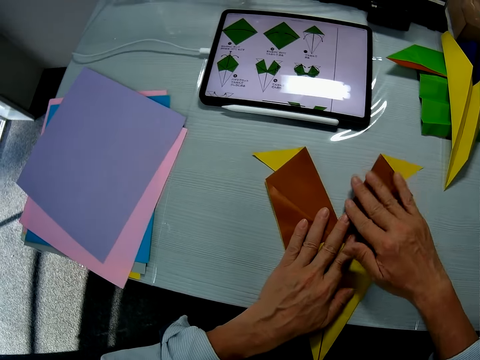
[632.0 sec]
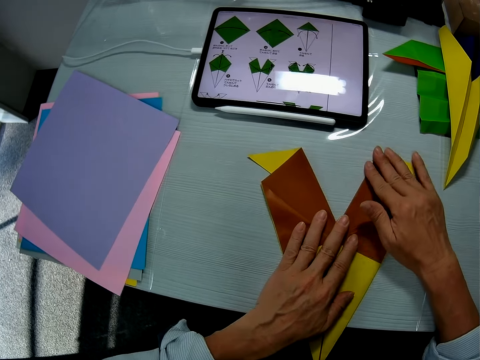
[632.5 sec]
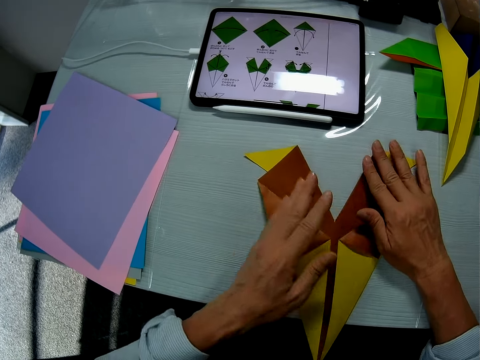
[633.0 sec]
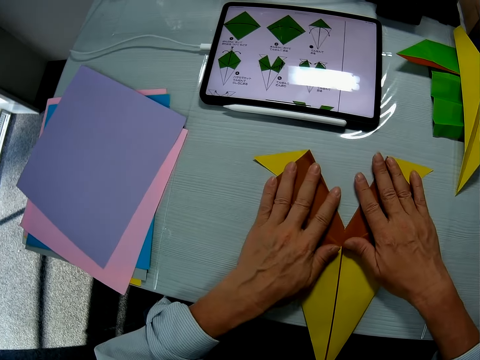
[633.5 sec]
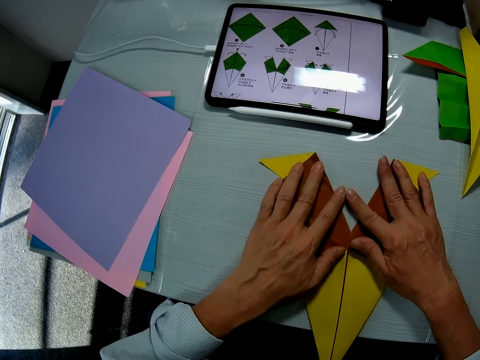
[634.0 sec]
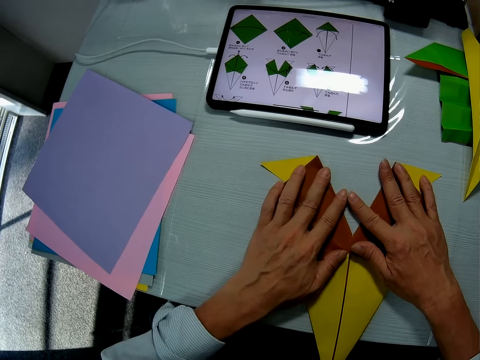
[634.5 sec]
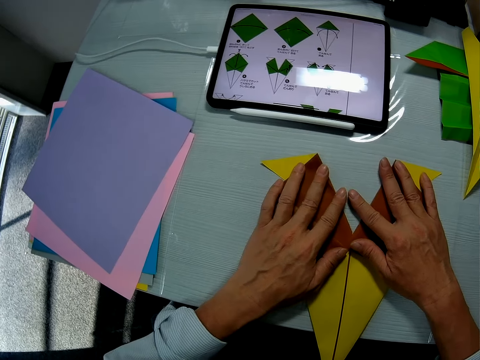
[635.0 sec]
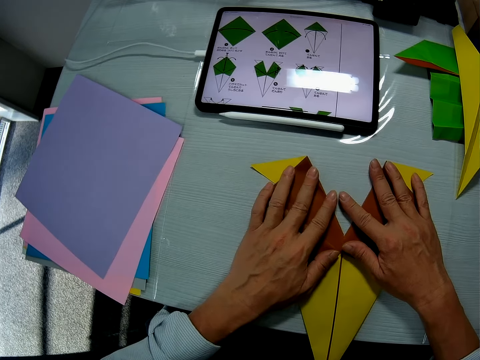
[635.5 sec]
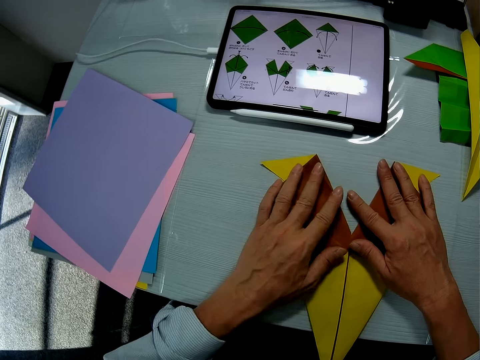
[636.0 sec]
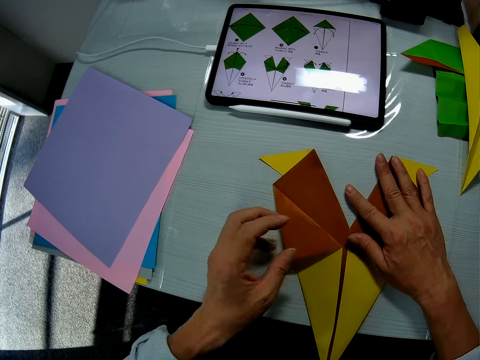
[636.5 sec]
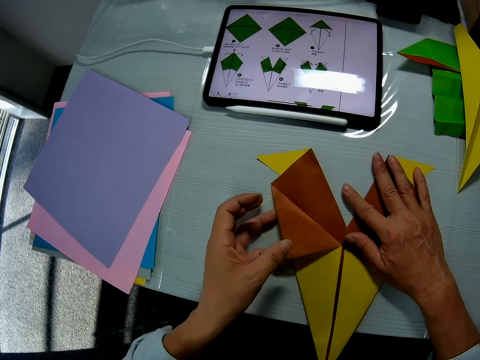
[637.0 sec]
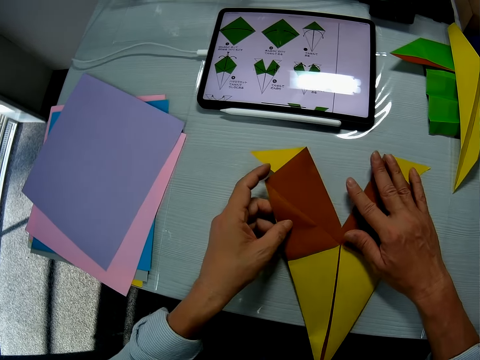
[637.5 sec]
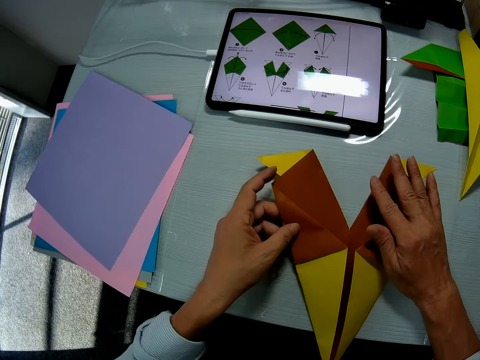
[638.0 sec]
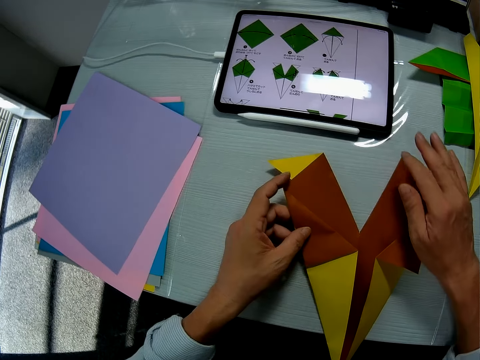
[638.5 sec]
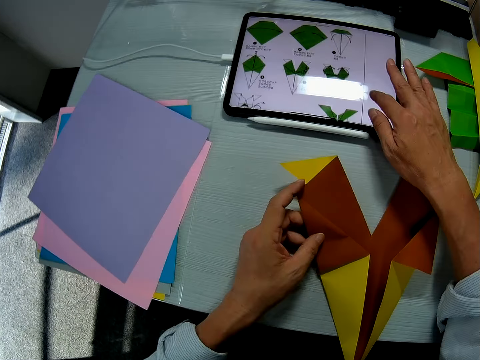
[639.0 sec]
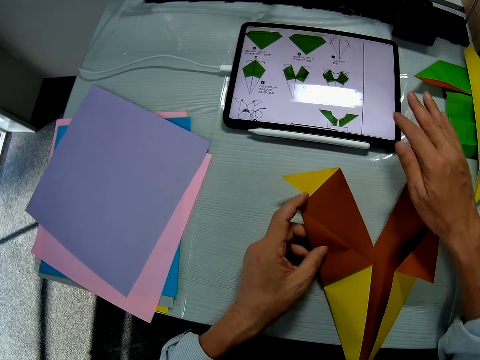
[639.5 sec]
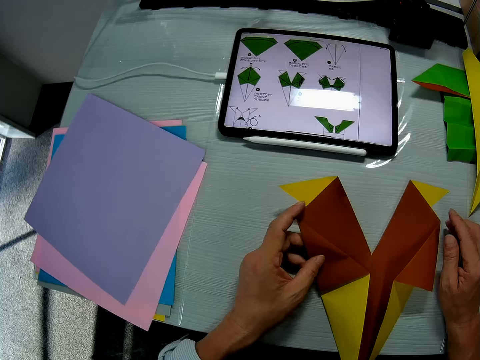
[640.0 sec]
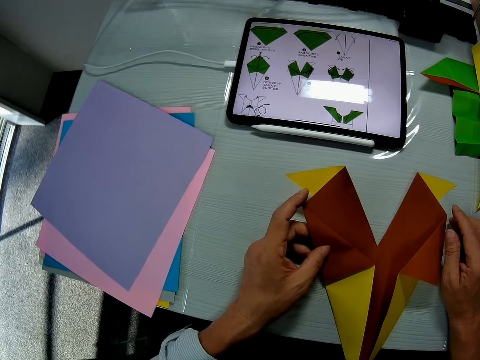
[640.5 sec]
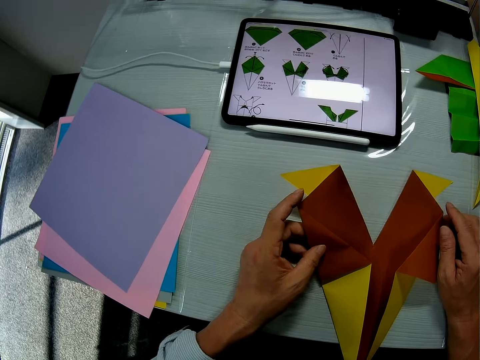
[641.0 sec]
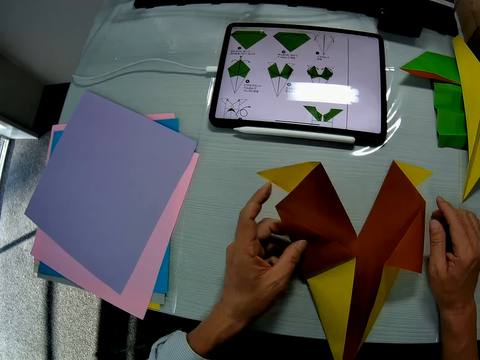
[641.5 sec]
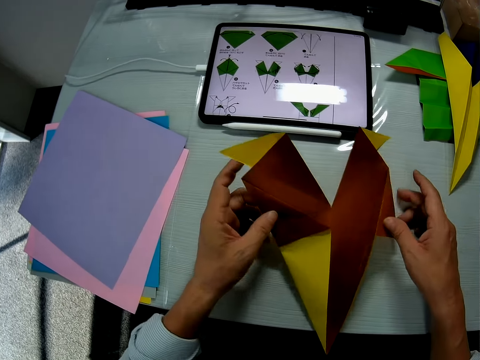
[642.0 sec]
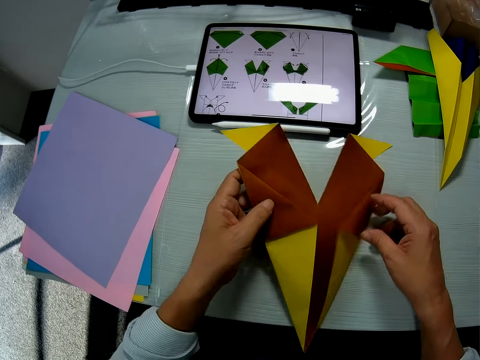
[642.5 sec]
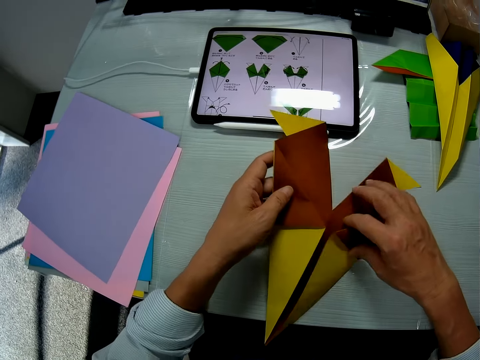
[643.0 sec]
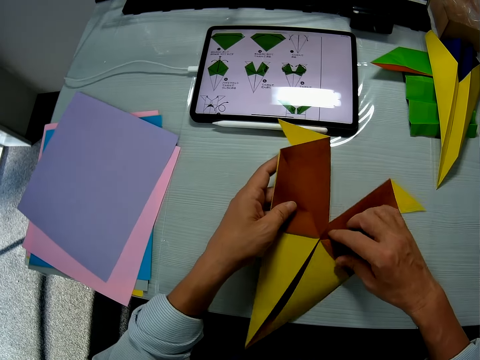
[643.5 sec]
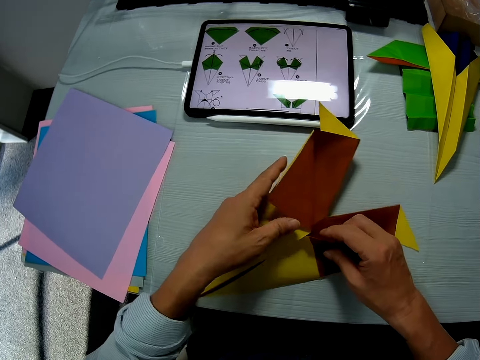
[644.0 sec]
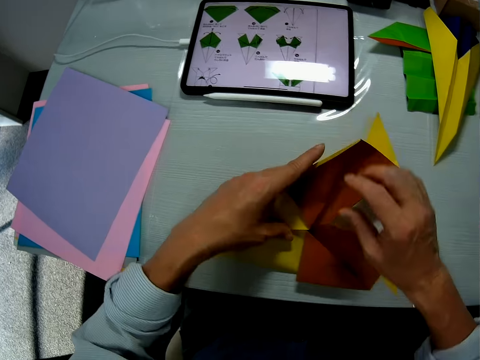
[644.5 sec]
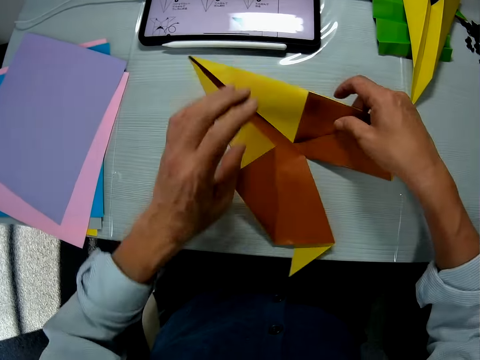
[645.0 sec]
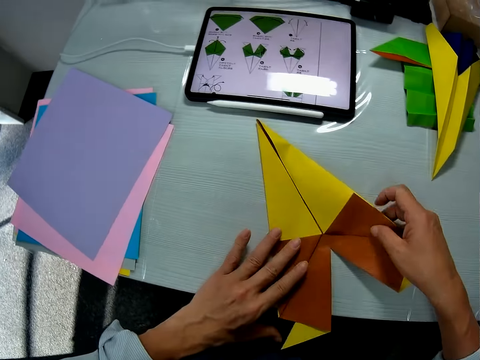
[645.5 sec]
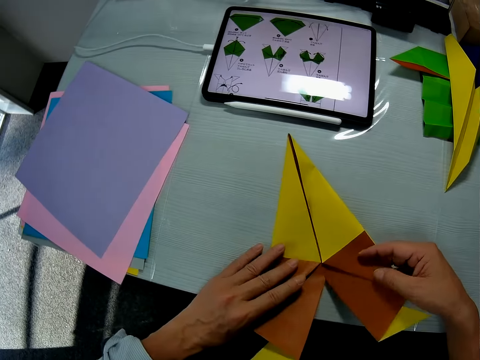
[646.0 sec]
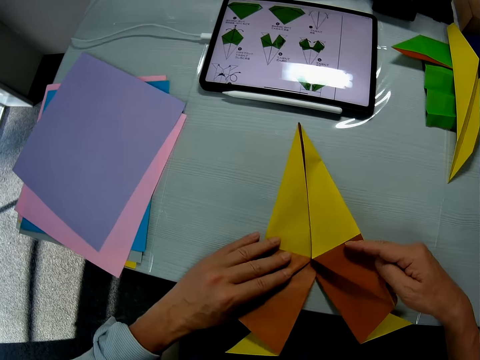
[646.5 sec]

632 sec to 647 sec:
The camera wearer places his hands on the craft paper. He refers to the tab. He touches the screen of the tab on the table with his right hand. He scrolls the tab. He turns the craft paper on the table. He folds the manila paper.

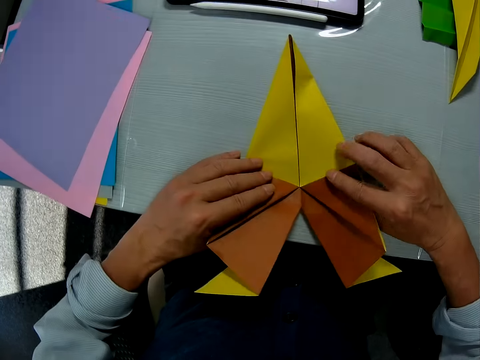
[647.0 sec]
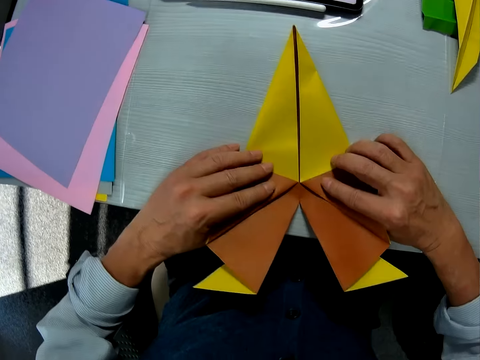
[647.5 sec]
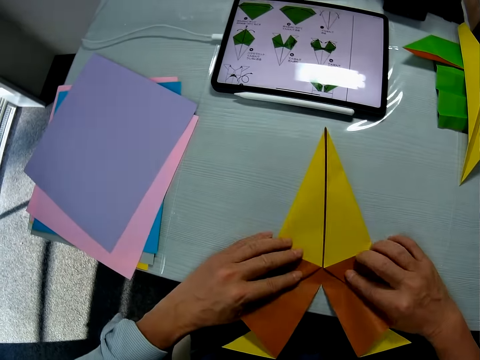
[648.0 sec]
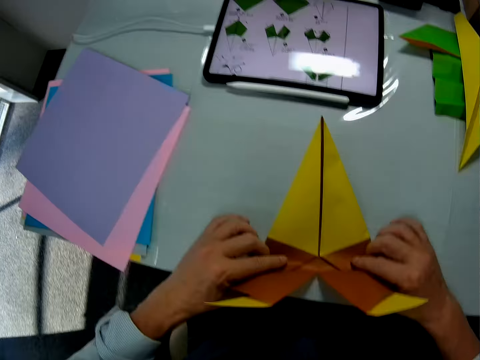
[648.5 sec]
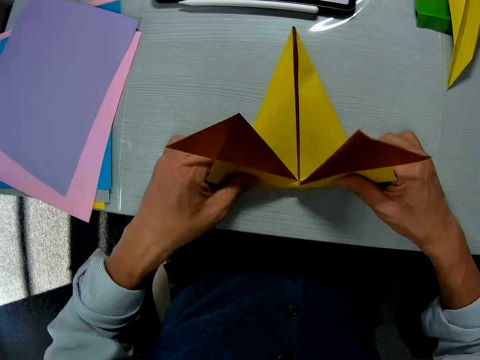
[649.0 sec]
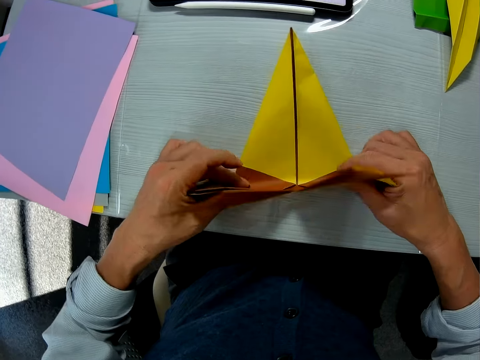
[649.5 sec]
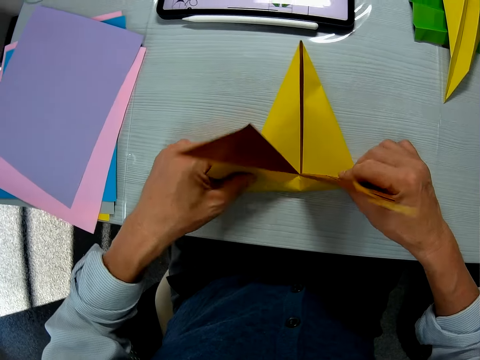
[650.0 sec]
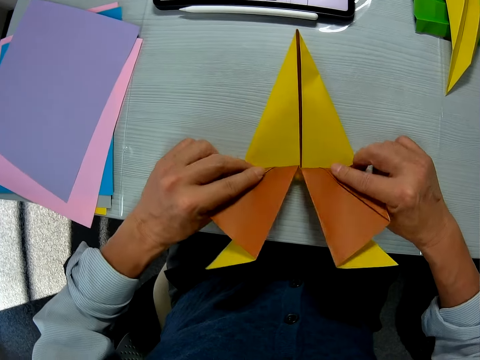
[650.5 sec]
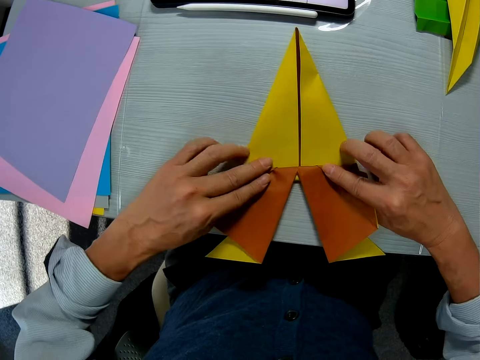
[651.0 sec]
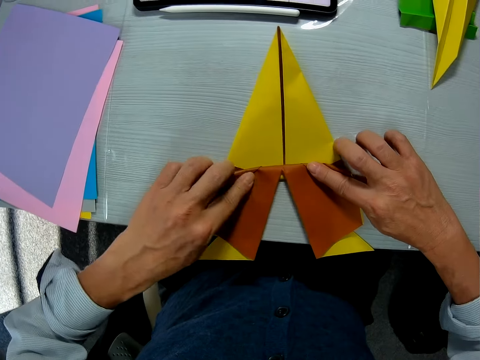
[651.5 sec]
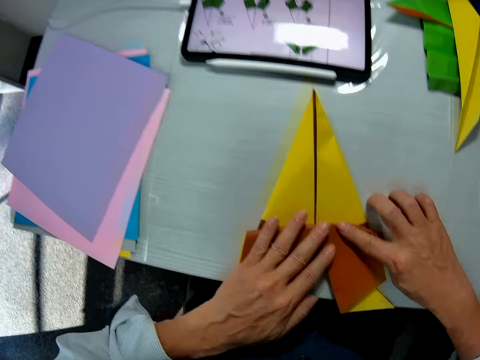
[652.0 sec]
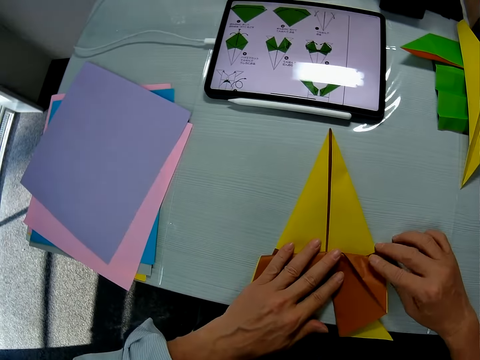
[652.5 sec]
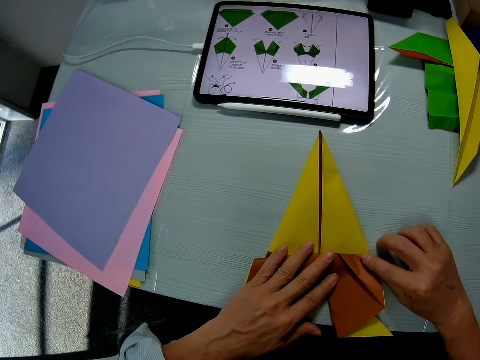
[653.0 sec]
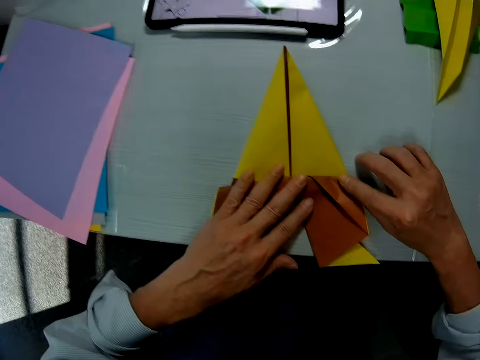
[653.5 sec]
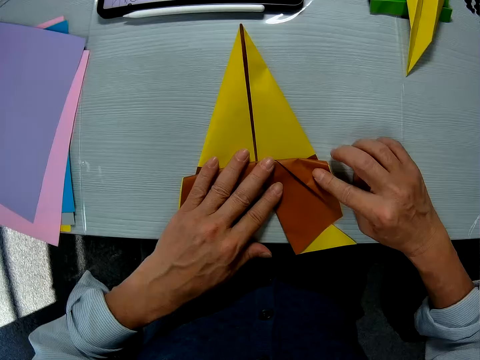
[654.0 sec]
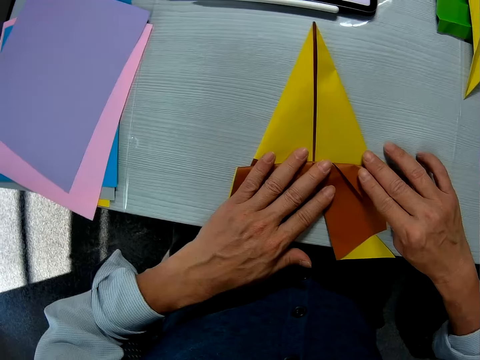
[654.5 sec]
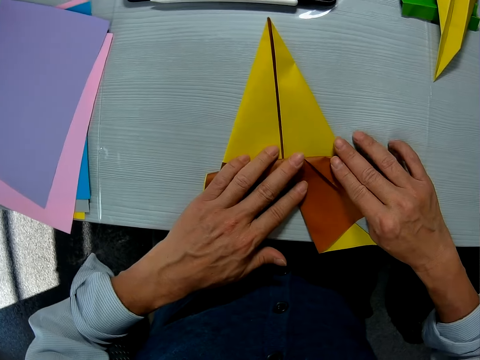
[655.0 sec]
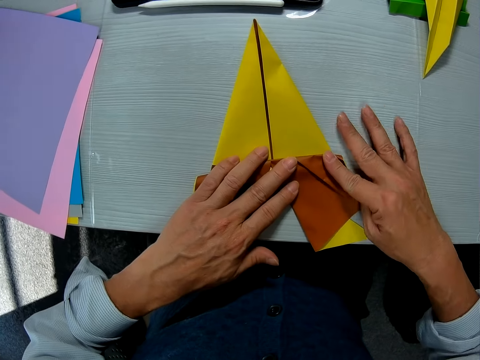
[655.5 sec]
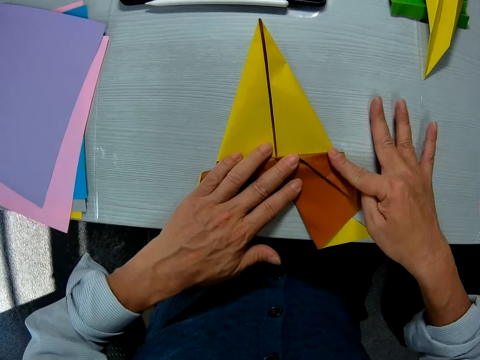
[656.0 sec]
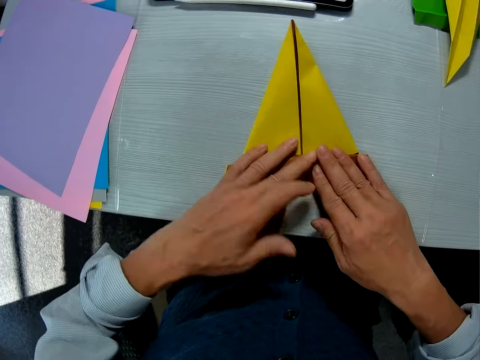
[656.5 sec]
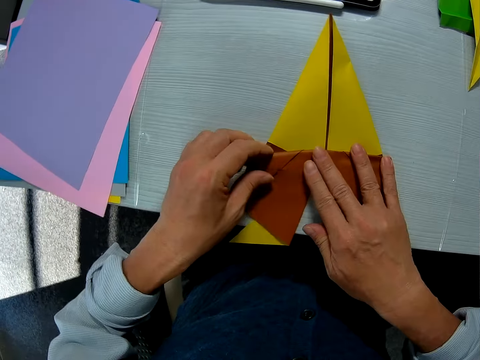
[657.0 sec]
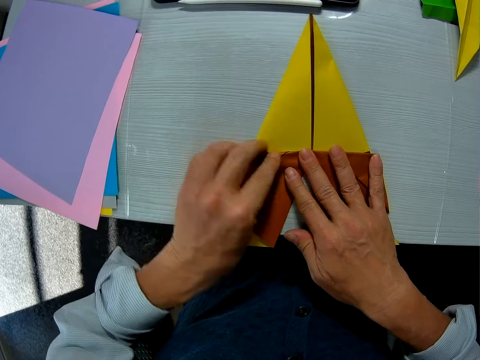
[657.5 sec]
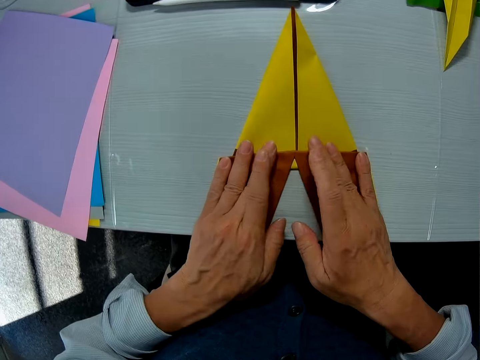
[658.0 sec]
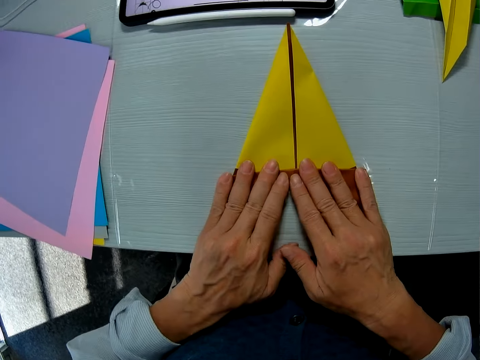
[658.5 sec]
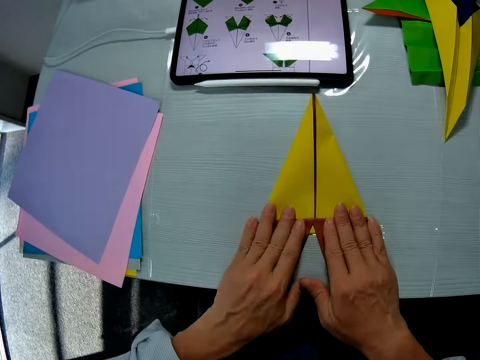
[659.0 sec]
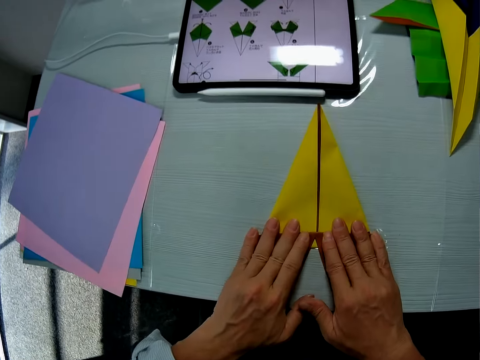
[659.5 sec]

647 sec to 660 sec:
The camera wearer folds the craft paper on the table.
